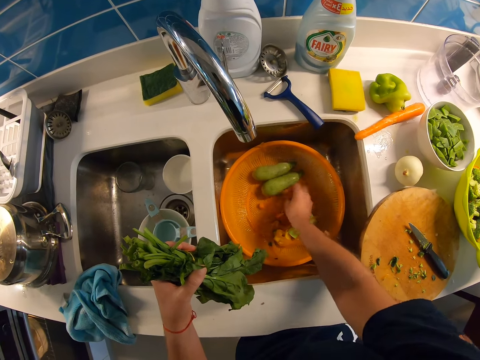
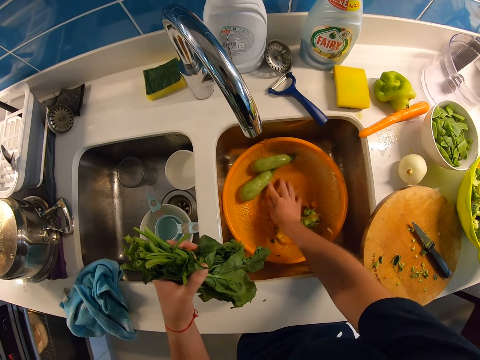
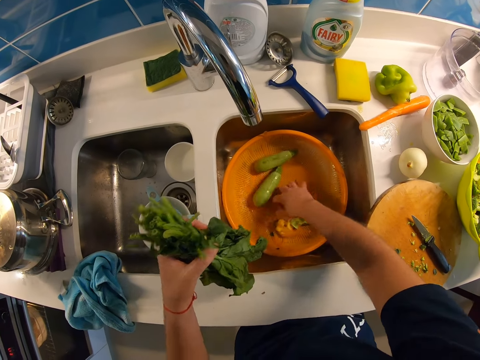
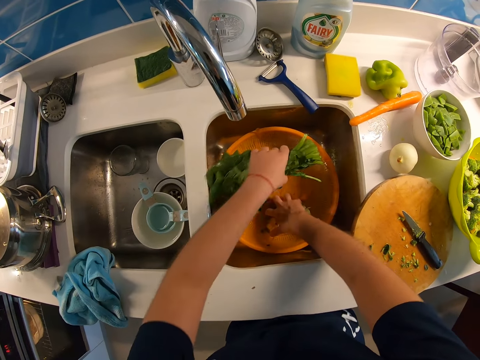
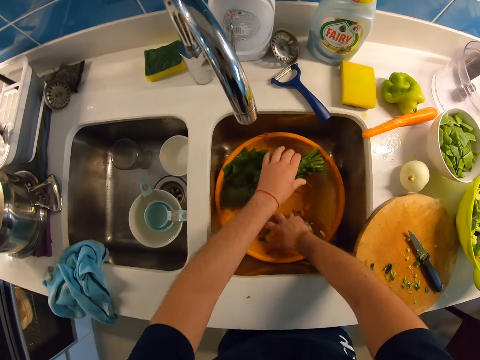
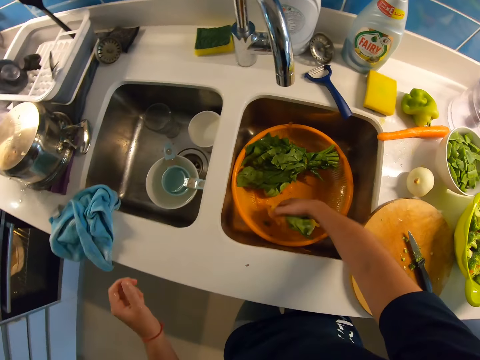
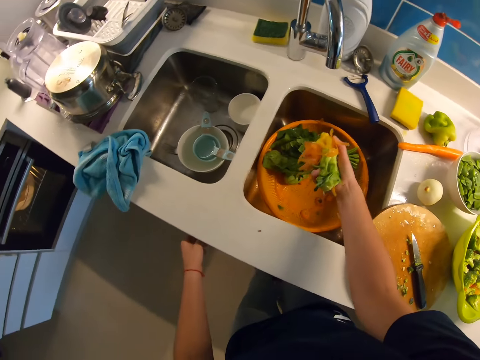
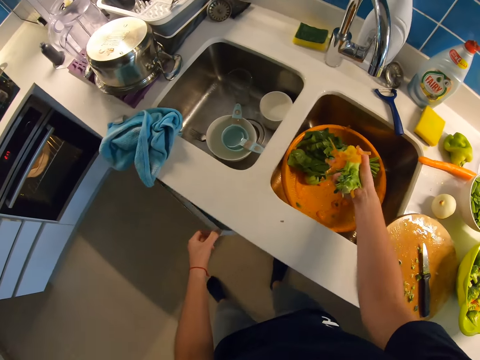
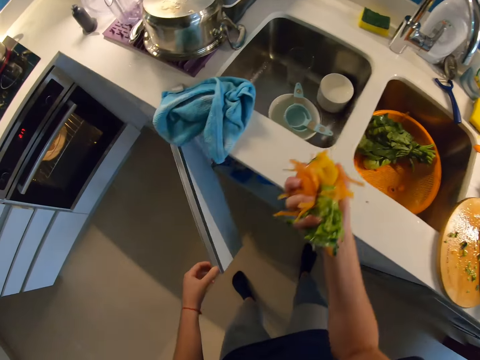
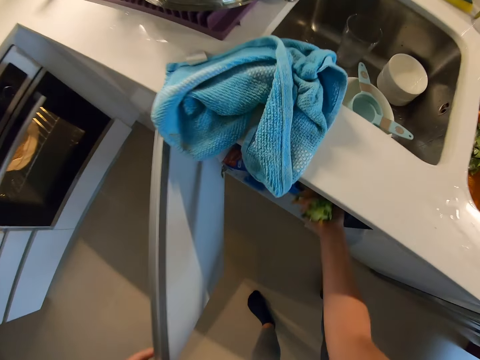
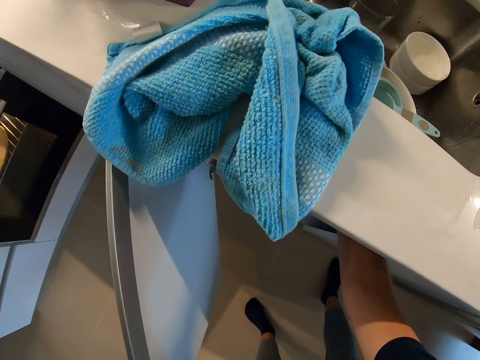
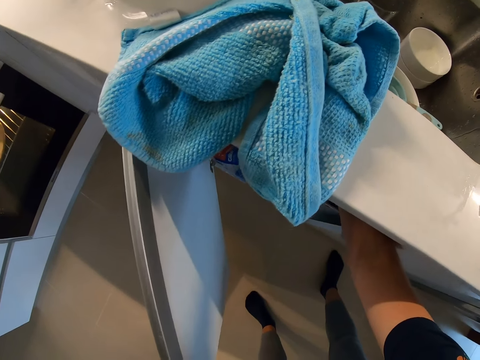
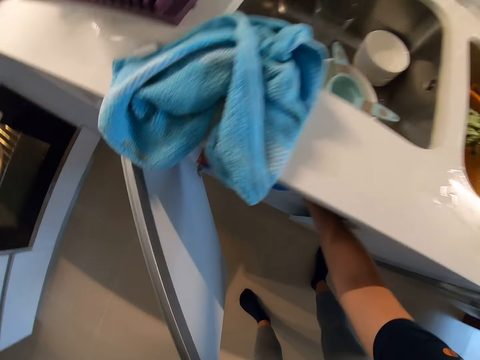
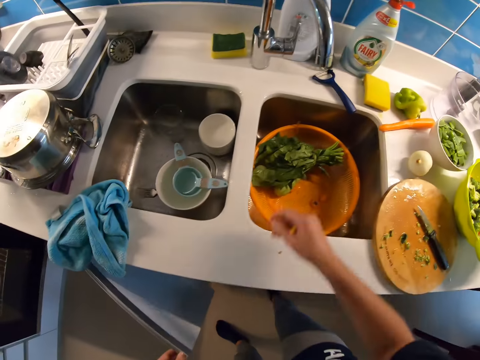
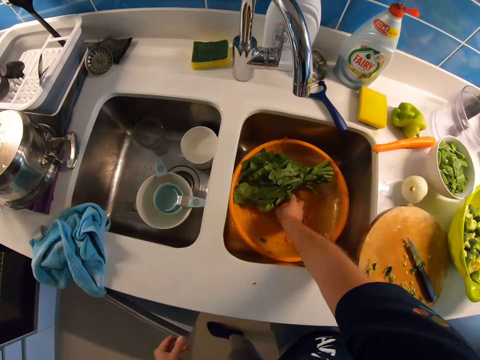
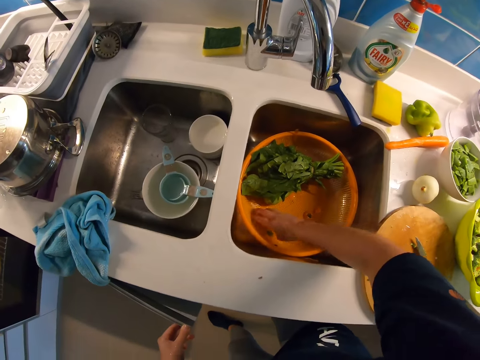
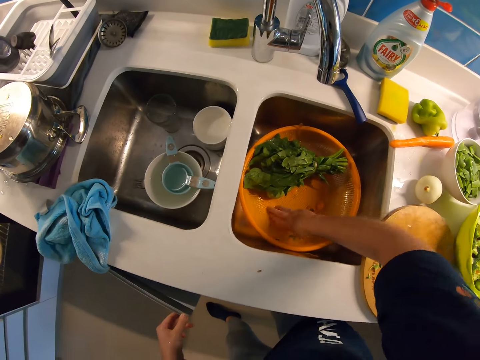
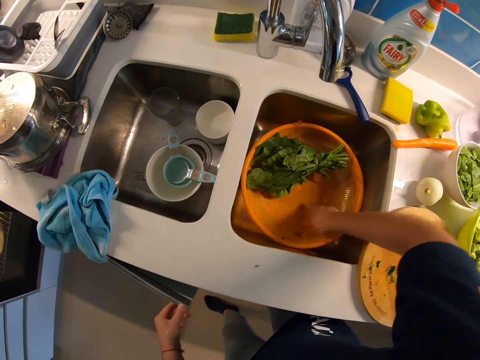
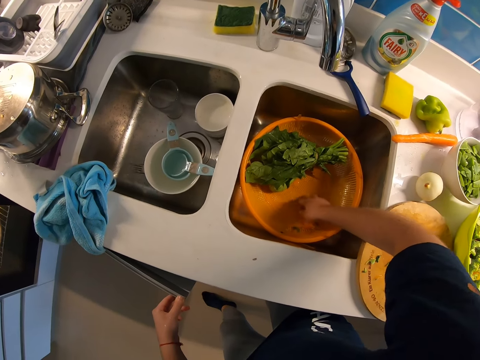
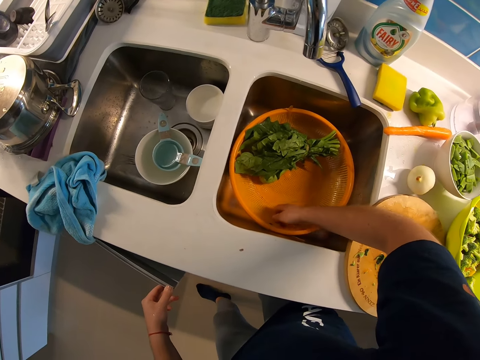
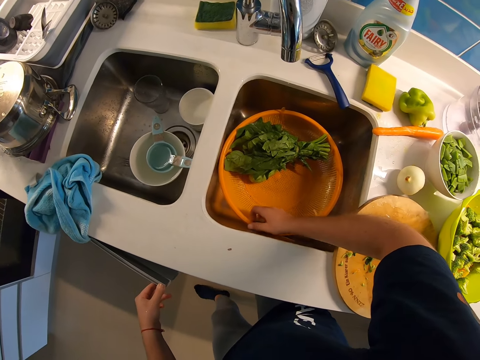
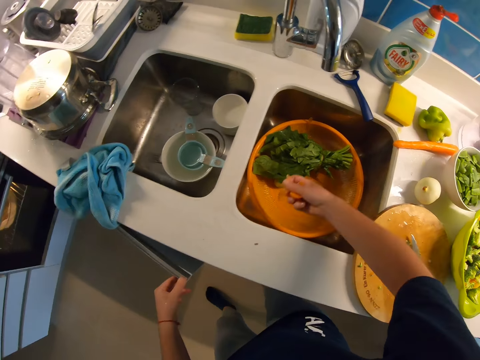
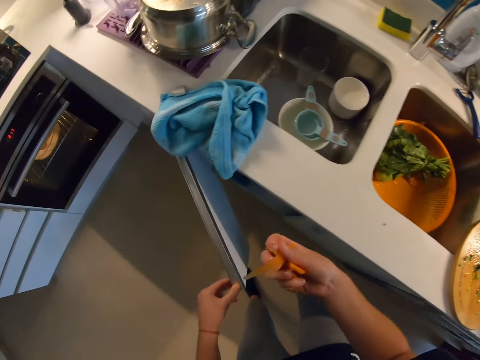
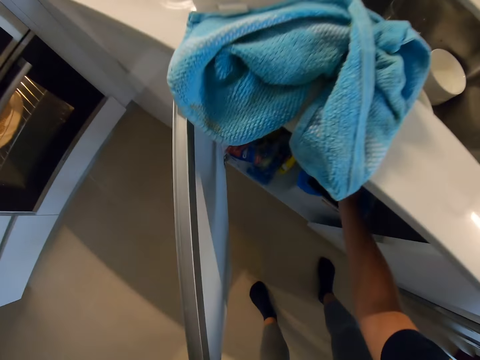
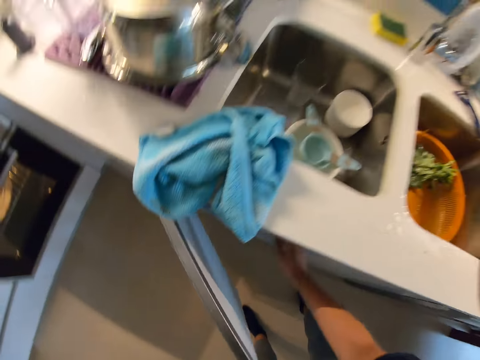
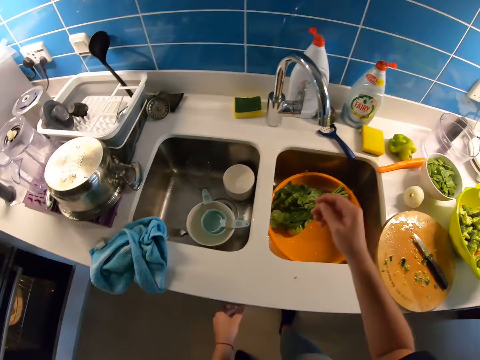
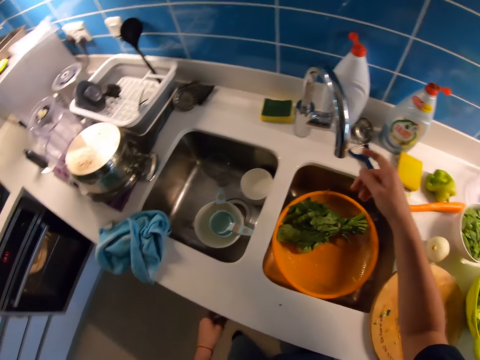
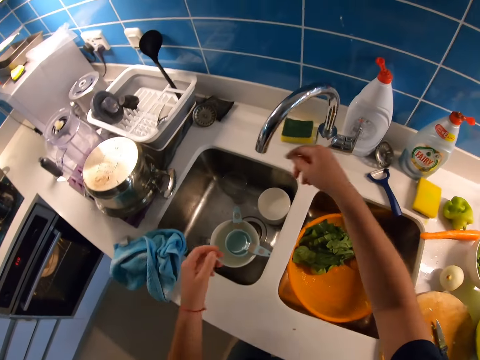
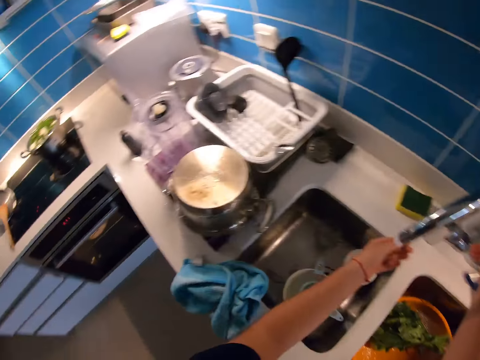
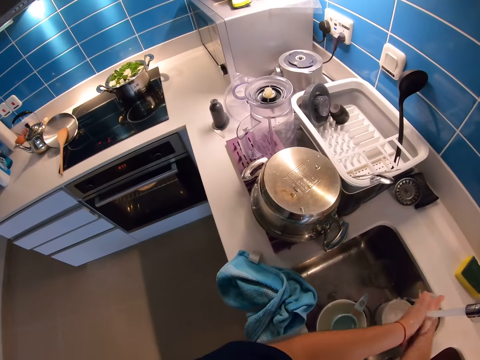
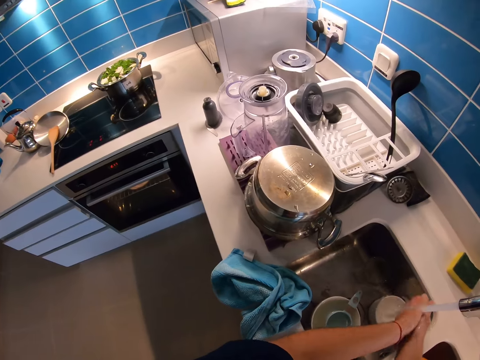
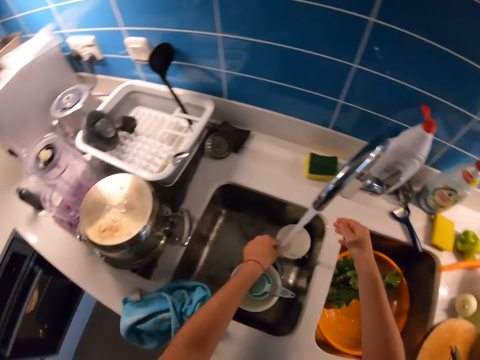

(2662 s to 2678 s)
The camera wearer drops the spinach back in the bowl. They pick the peel remains. They pick the chopped remnants with their right hand. They open a cupboard under the sink with their left hand. They put the chopped remnants inside the cupboard, in the dustbin. They remove their right hand from the cupboard. They pack the remaining chopped remnants from the bowl in the right basin with their right hand. They pick the chopped remnants with their right hand. They put the chopped remnants inside the cupboard, in the dustbin. They remove their right hand from the cupboard. They close the cupboard. They remove their left hand from the cupboard. They turn the tap to the left basin of the sink with their right hand. They turn on the tap with their right hand. They wash both hands under the tap.

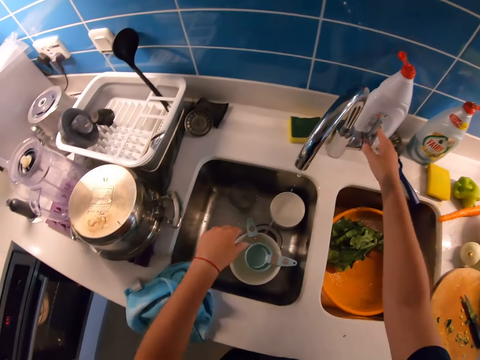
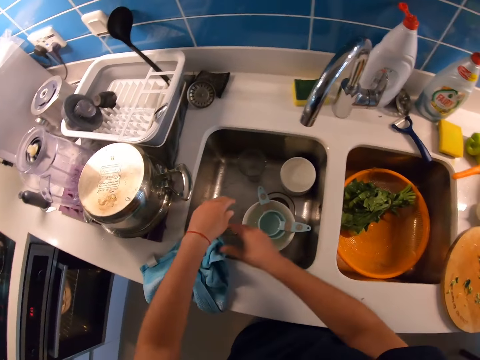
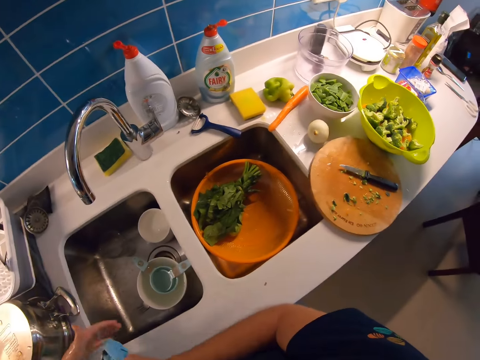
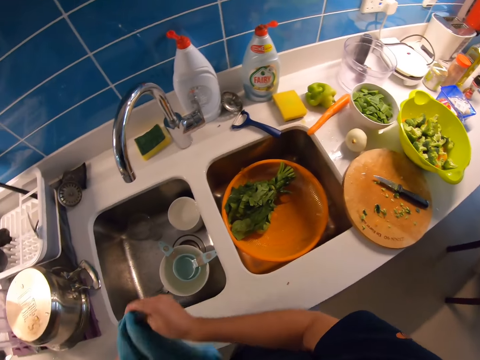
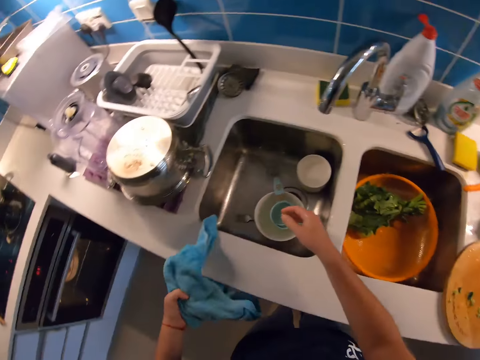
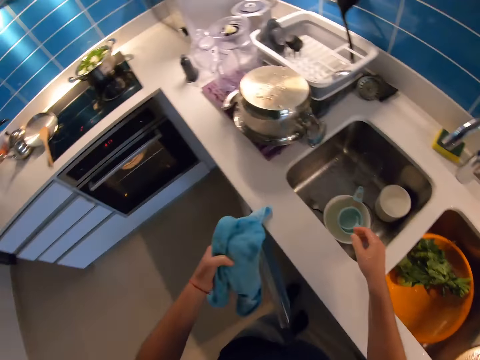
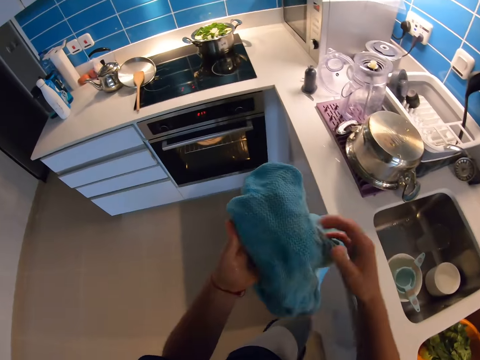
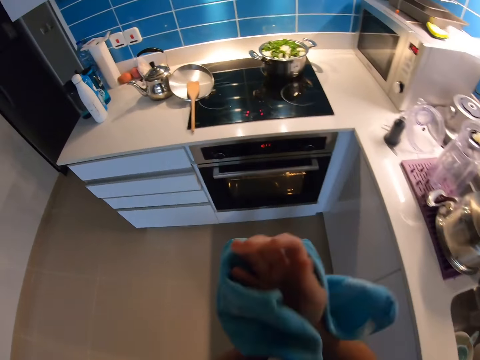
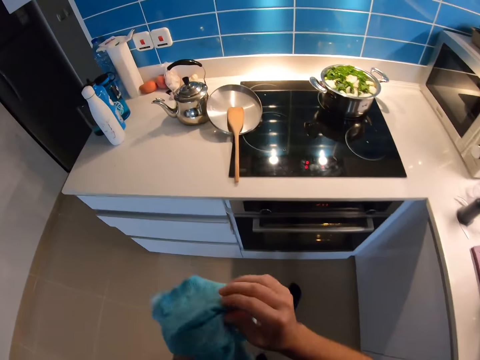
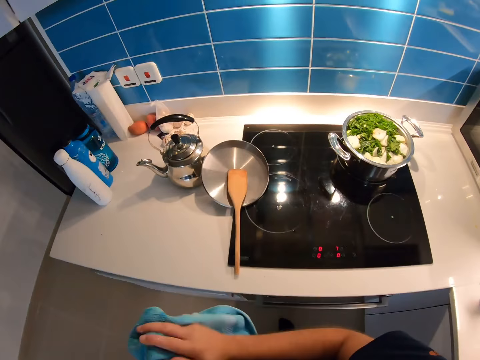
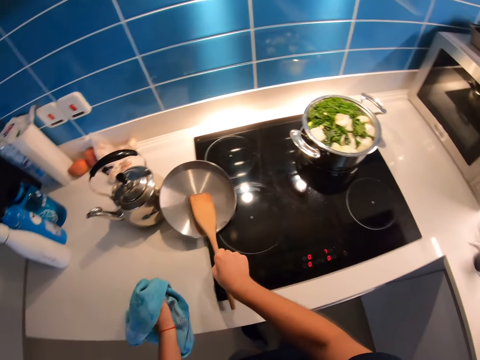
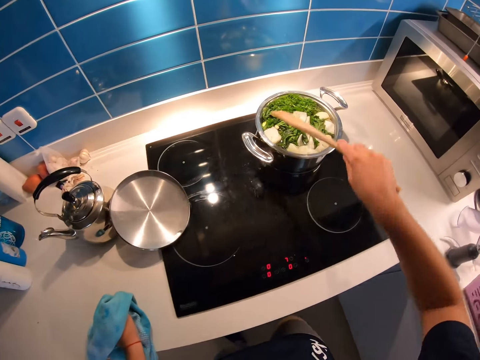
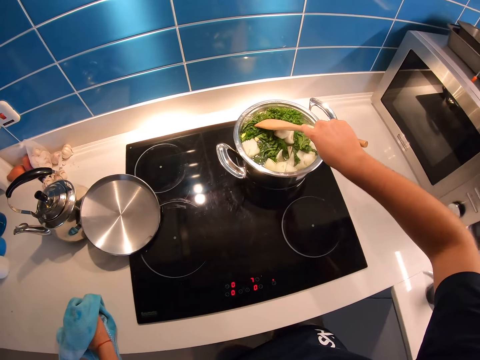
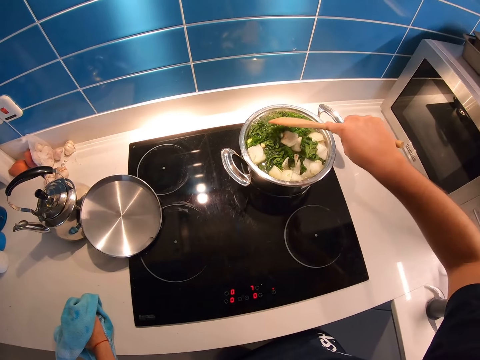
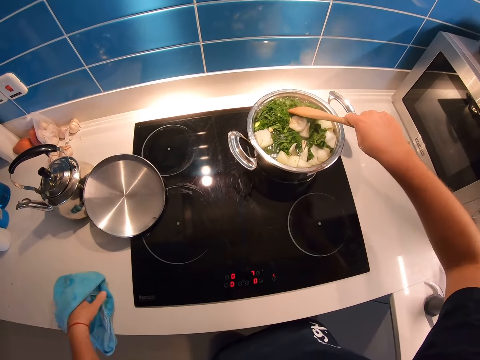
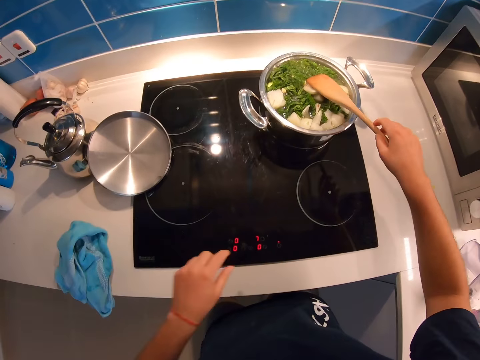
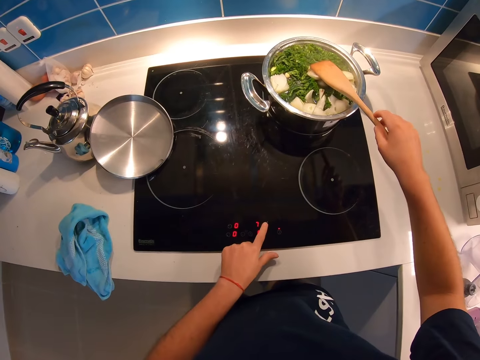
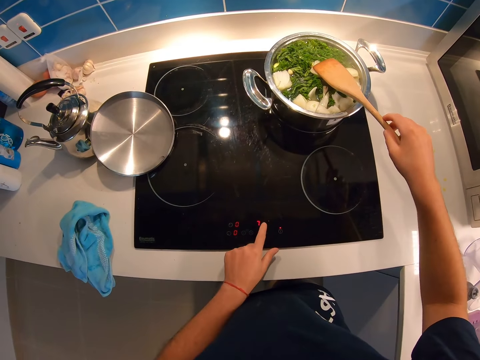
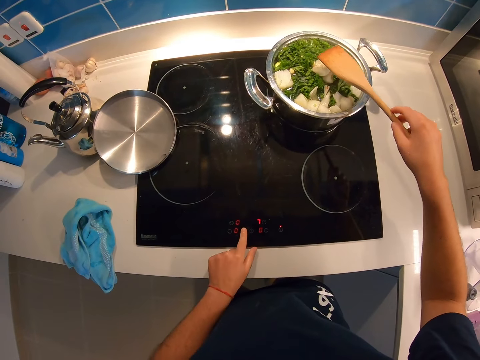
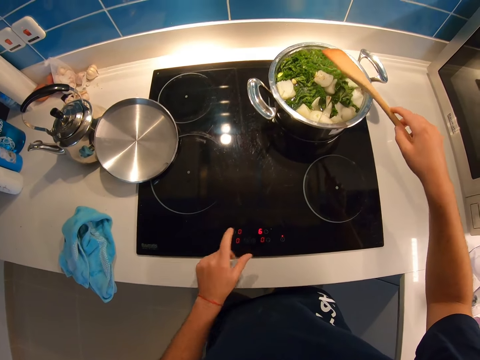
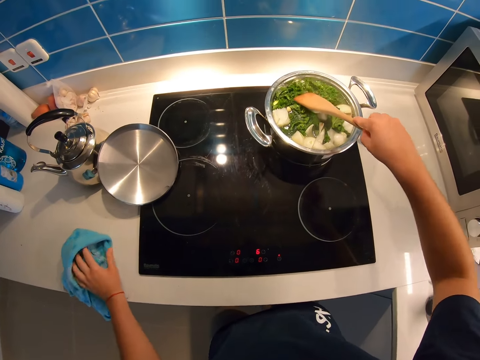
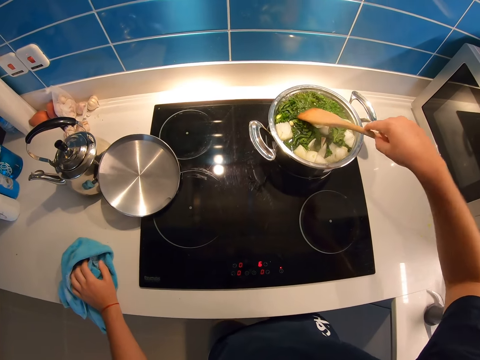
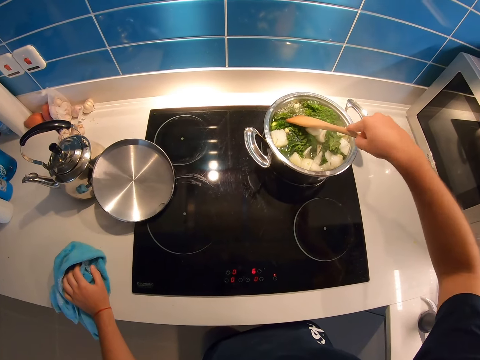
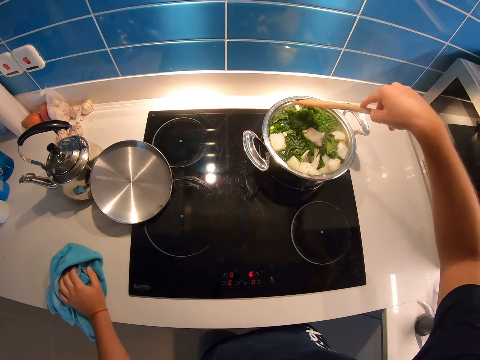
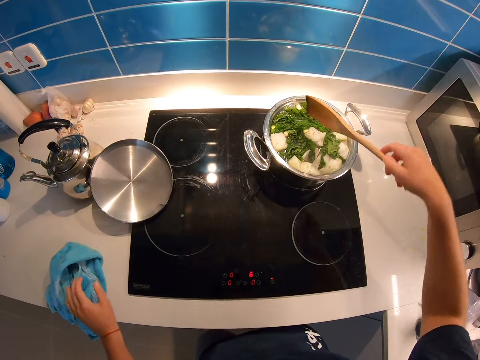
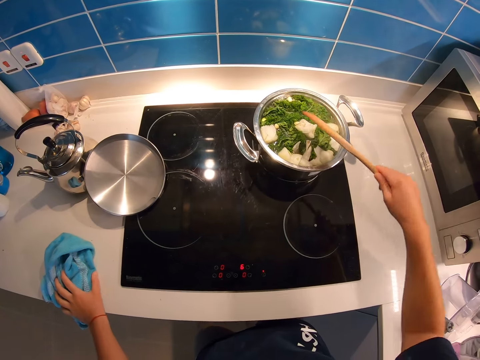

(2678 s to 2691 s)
The camera wearer turns off the tap with their right hand. They pick the kitchen cloth with their right hand. They hold the kitchen cloth with their left hand and remove their right hand from the kitchen cloth. They walk towards the electric stove to the left. They wipe both hands with the kitchen cloth. They drop their left hand with the kitchen cloth on the kitchen counter. They pick a wooden spatula lying on a pot cover on the kitchen counter with their right hand. They press the food. They stir vegetables cooking in a pot on the electric stove with the wooden spatula. They remove their left hand from the kitchen cloth. They adjust the temperature of the electric stove with their left hand. They hold the kitchen cloth with their left hand. They press the food.
